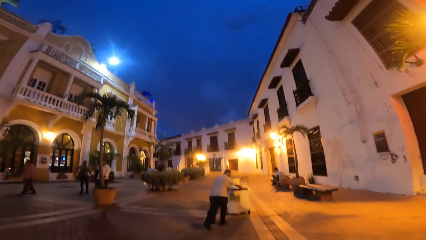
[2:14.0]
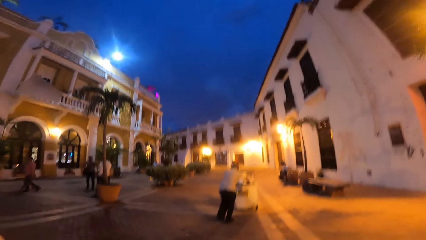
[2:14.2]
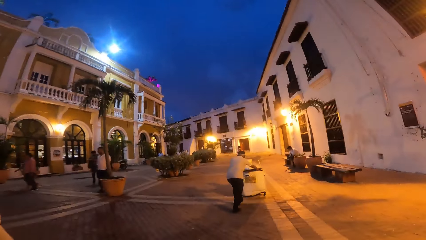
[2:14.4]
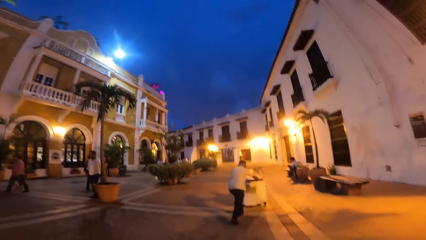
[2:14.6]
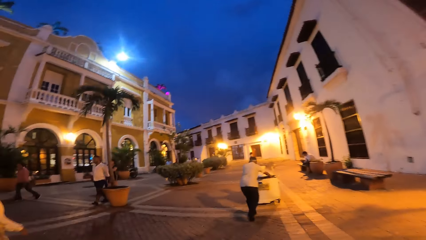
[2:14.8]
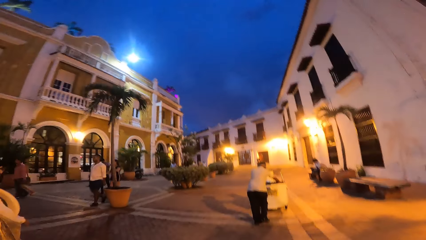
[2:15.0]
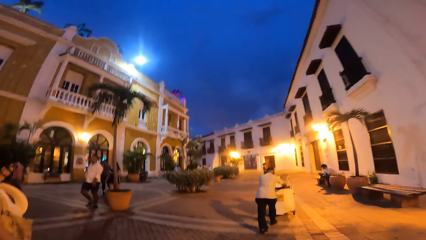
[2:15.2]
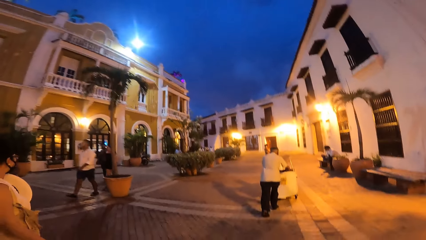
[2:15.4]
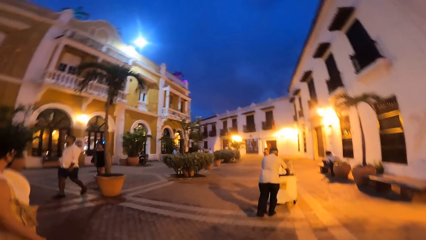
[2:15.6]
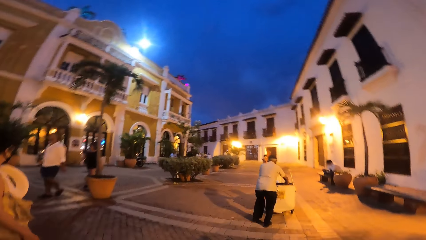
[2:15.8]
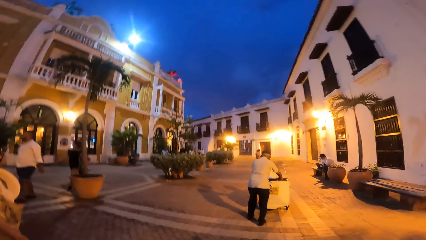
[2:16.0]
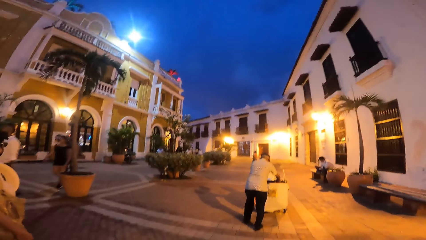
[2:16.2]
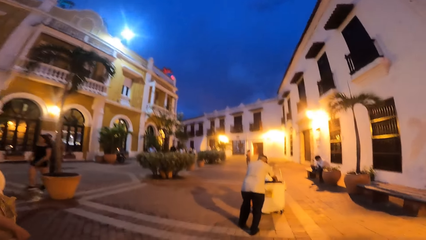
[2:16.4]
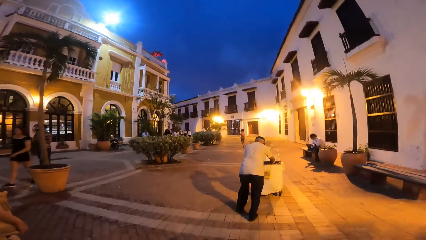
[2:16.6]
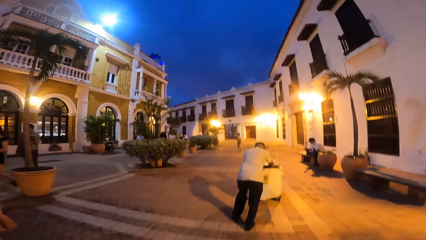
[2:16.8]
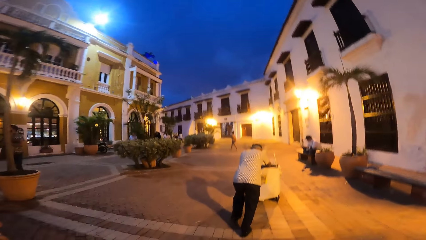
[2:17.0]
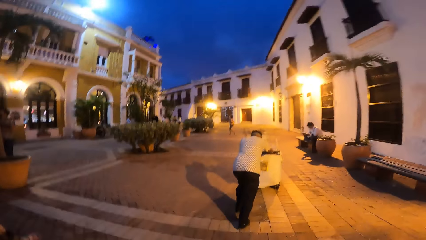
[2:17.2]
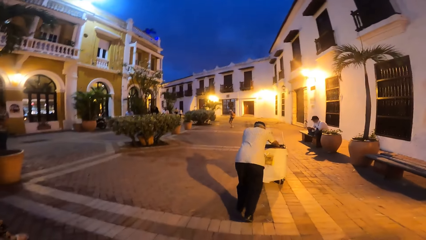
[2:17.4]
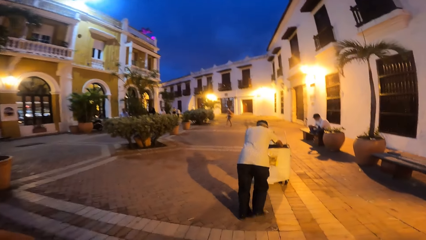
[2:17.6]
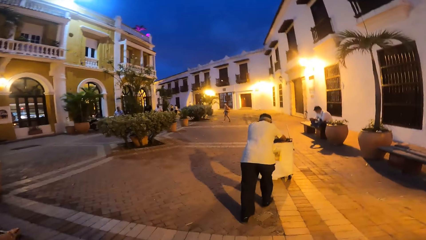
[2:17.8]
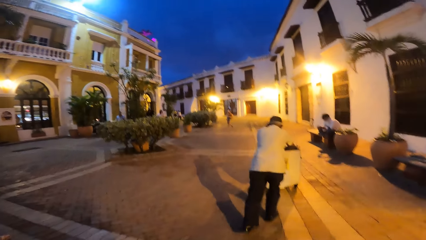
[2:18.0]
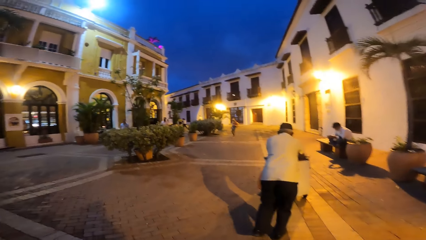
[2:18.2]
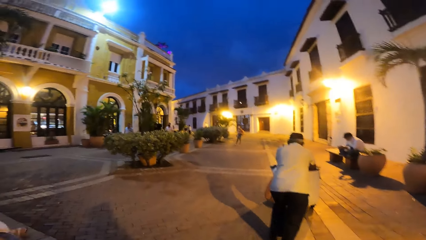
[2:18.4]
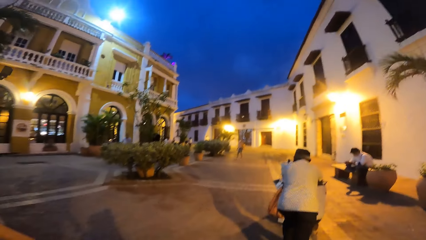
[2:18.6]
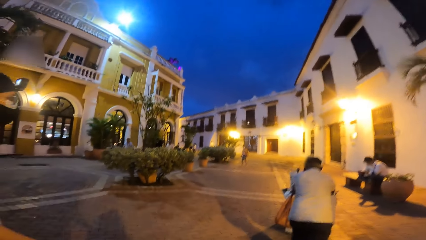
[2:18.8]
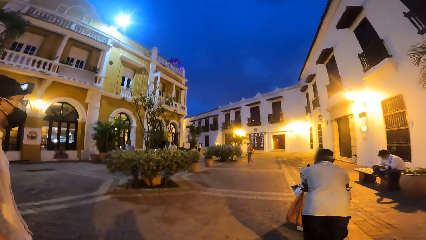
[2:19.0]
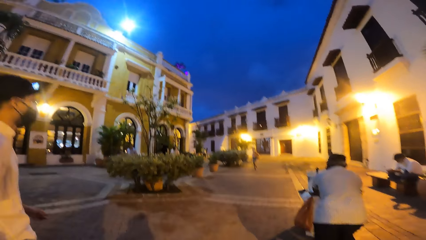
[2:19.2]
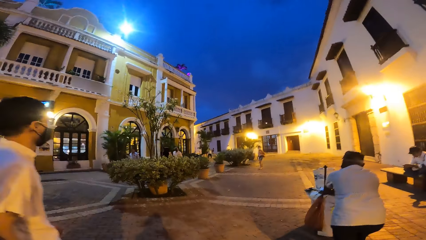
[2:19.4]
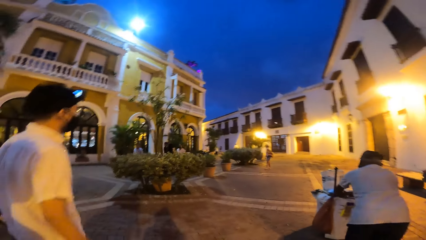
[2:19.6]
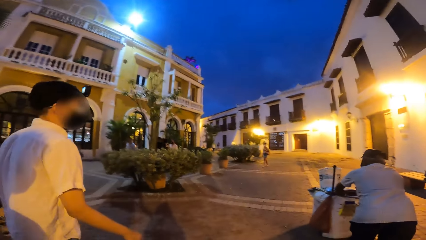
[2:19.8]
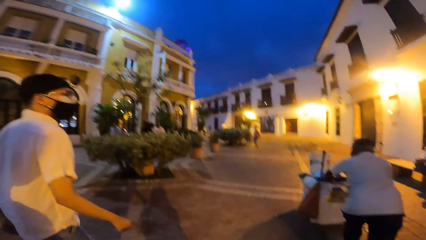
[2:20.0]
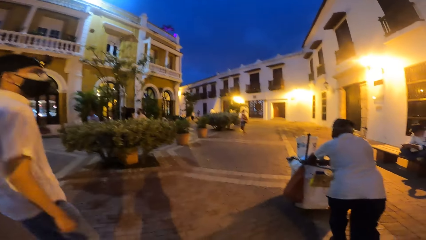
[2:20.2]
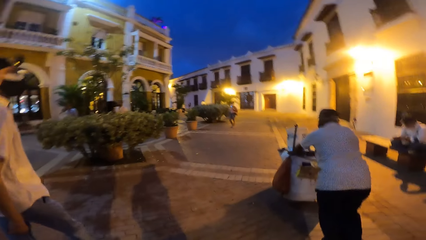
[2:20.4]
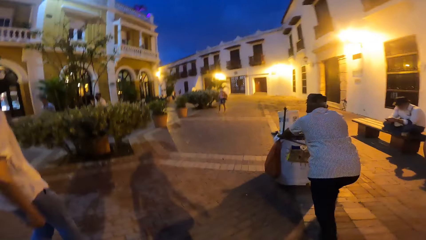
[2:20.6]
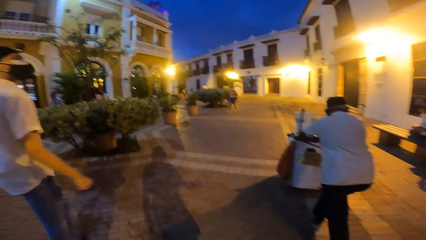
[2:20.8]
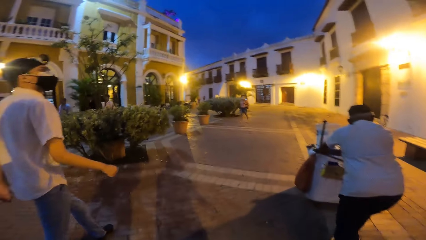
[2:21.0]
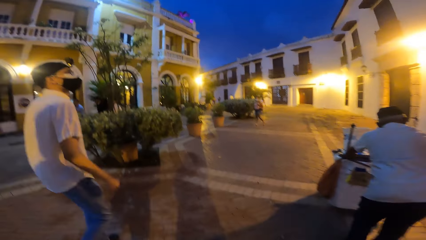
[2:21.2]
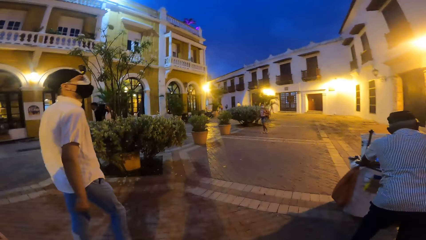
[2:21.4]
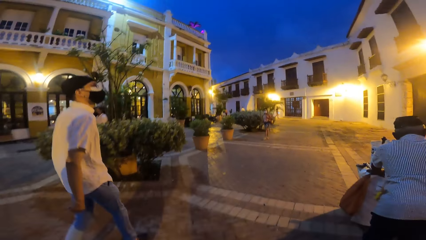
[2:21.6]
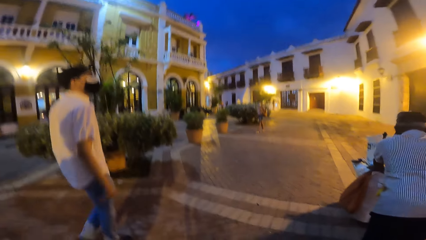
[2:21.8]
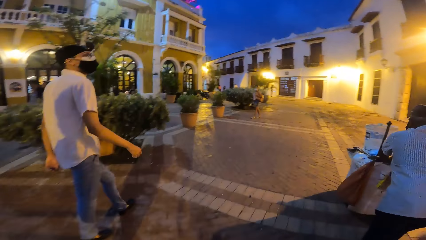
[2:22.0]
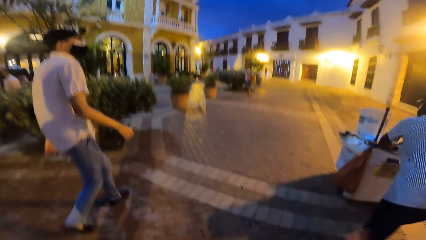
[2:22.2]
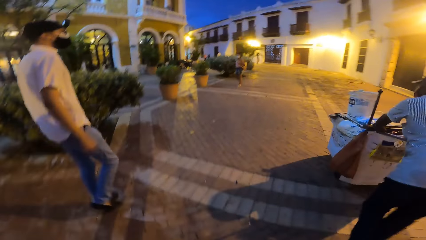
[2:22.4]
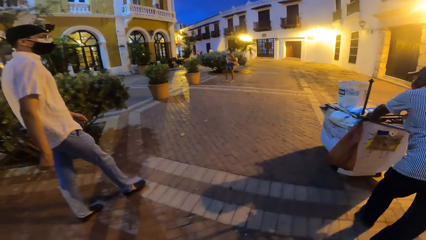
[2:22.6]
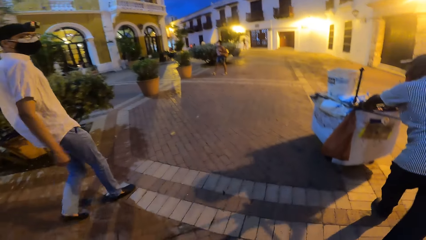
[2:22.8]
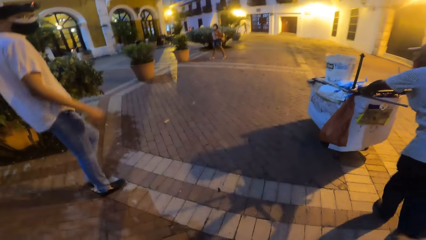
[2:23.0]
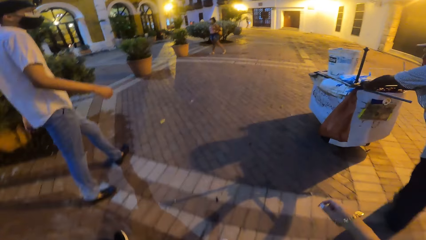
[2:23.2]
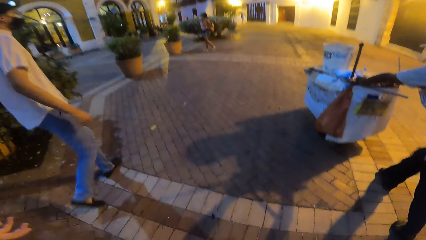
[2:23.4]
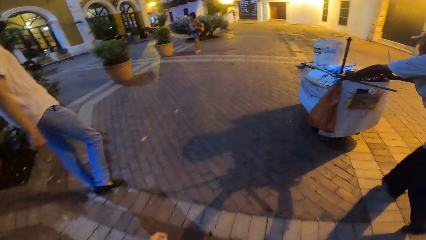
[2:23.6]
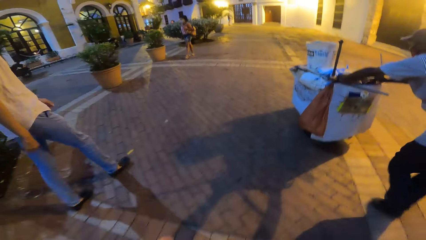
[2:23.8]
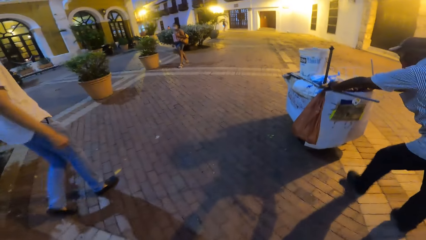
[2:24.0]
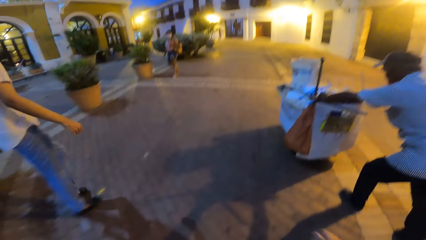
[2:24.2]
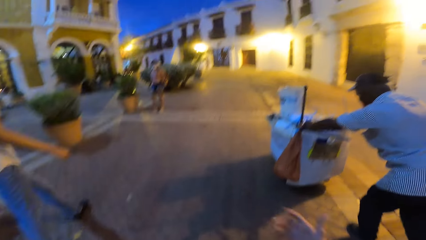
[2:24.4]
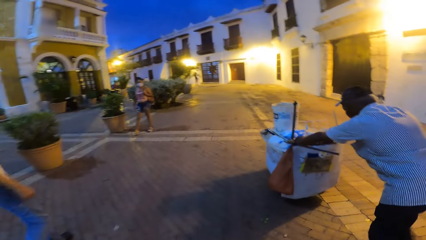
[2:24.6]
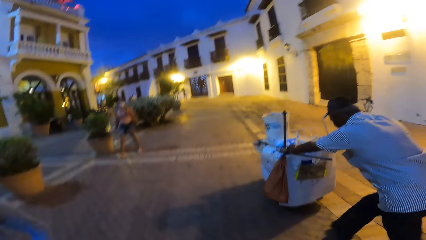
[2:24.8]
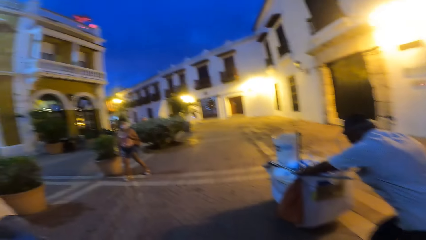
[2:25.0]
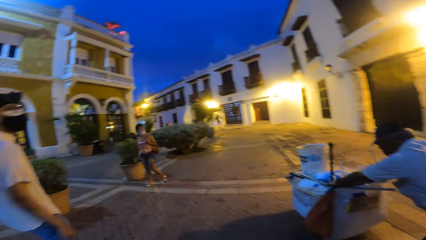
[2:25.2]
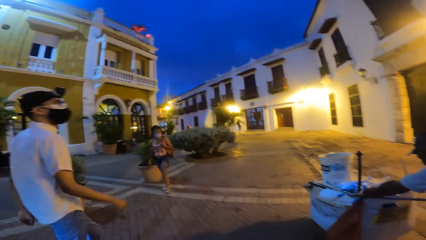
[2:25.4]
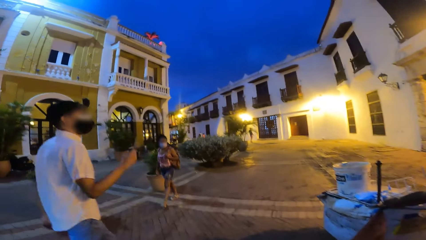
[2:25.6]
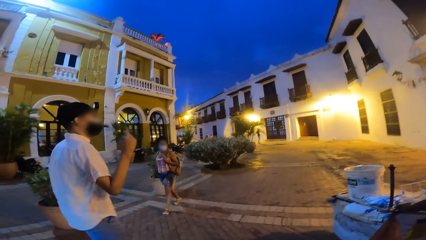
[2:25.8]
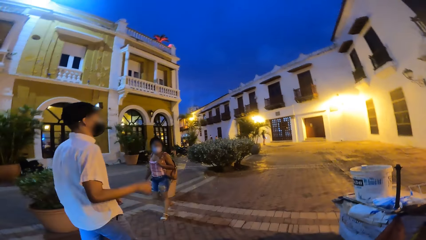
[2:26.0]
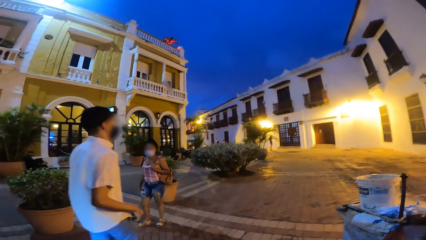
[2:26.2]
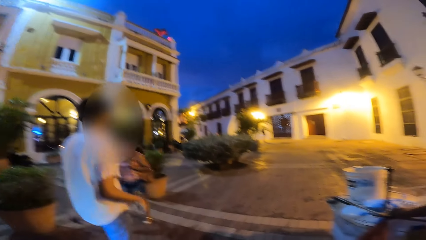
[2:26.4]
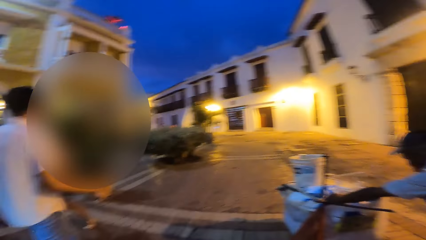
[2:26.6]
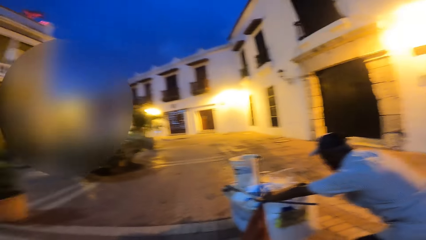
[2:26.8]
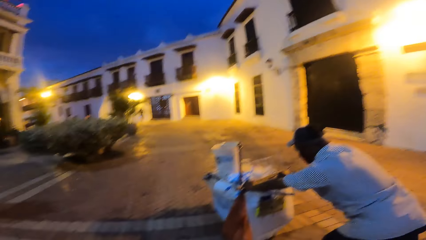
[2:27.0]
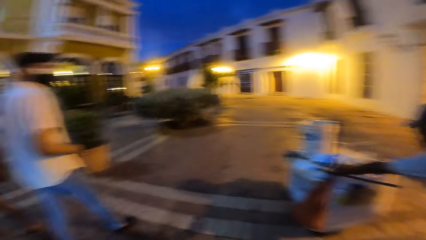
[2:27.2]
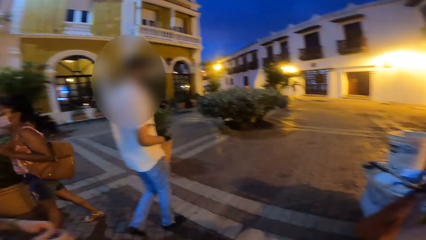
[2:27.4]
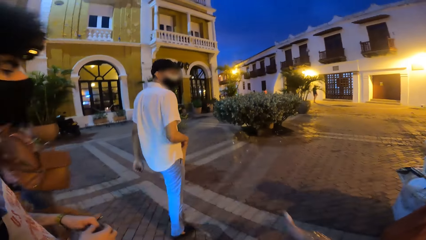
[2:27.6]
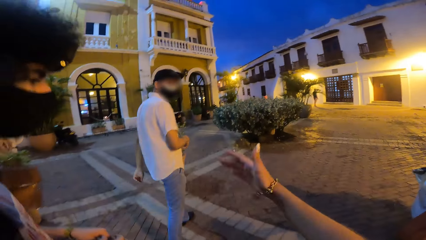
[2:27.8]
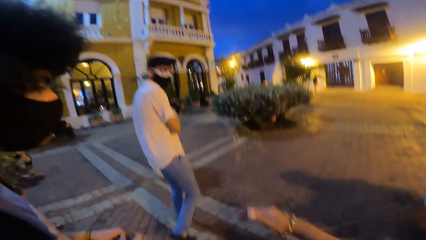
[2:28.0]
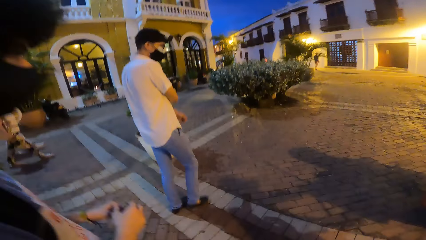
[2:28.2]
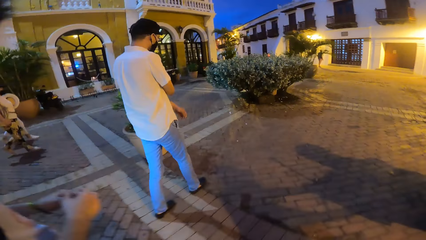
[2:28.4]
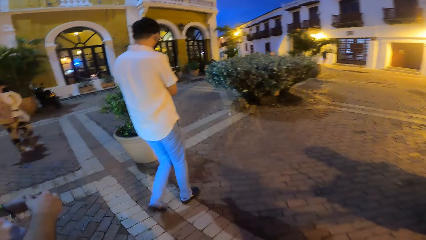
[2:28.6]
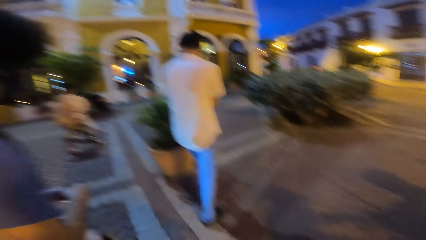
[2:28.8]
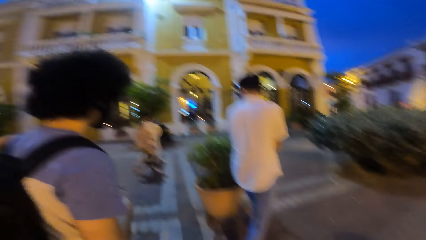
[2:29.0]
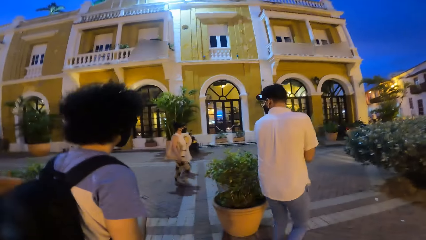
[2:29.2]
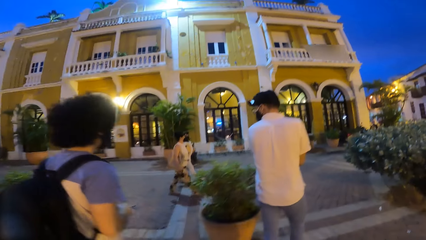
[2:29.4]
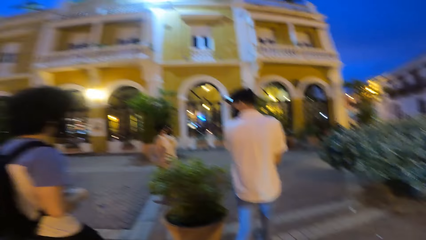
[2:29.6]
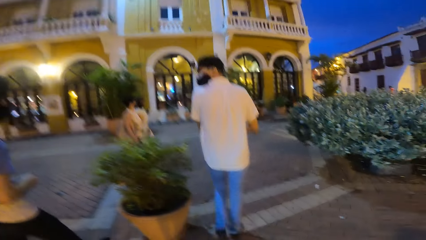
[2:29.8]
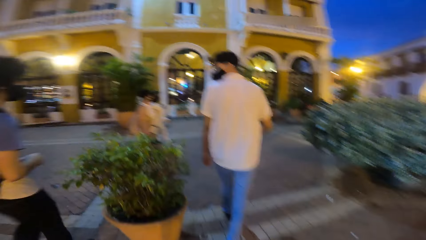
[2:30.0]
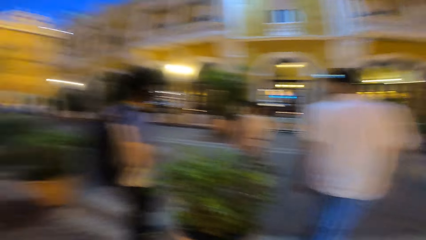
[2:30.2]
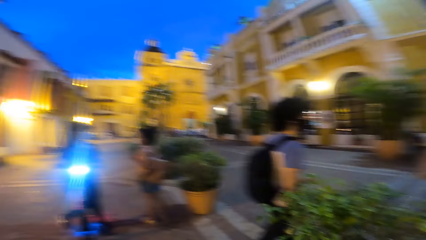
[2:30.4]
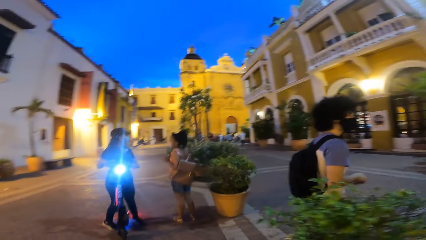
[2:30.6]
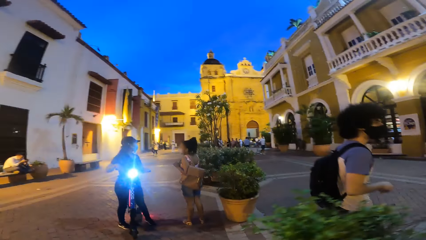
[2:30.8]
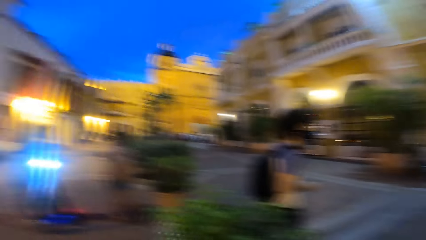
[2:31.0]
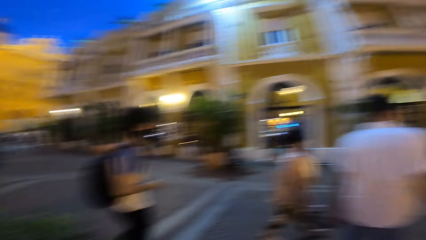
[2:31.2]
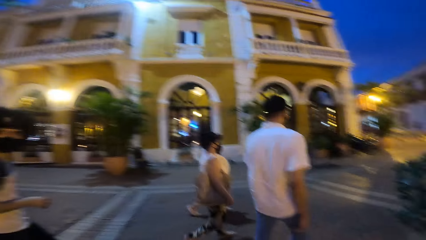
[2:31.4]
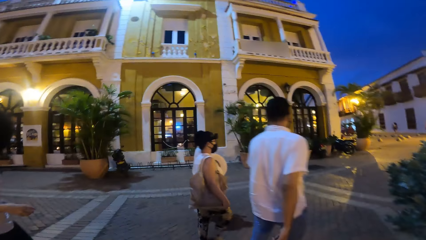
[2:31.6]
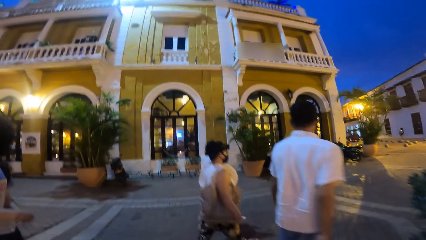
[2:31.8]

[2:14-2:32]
A woman walks on the street. The man walks past the camera wearer. Another man walks on the street. The camera wearer points a finger. Another man pushes a cart on the road with his hands. The first man gesticulates with his right hand. The second man points at the building. Another woman walks past the first man. The camera wearer gesticulates with her right hand. She points the right hand. She looks around. Another woman walks on the road.
